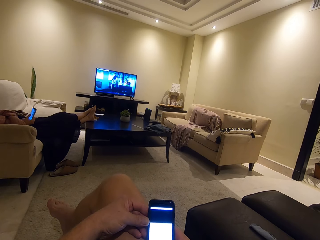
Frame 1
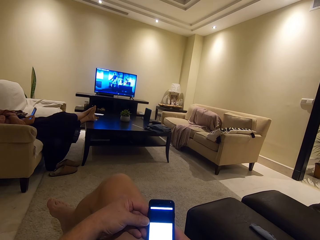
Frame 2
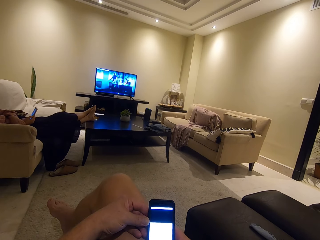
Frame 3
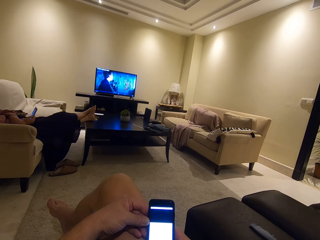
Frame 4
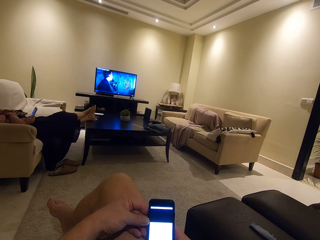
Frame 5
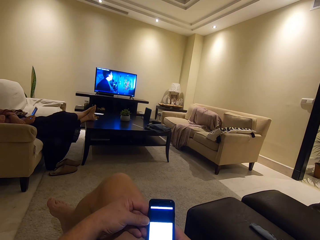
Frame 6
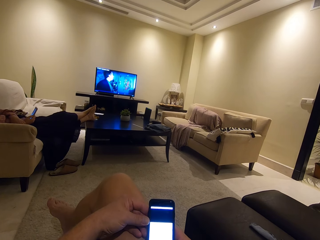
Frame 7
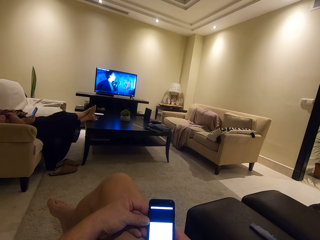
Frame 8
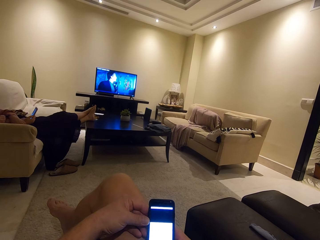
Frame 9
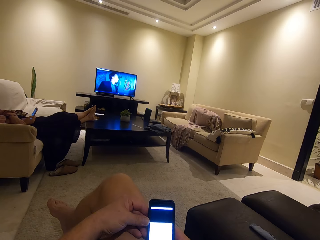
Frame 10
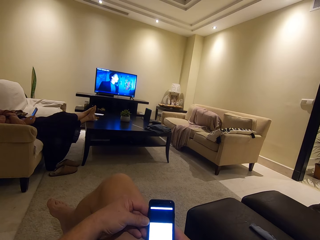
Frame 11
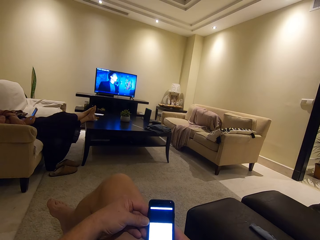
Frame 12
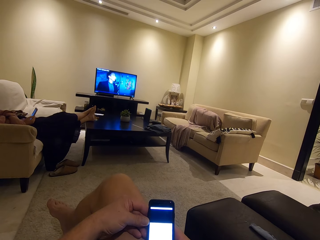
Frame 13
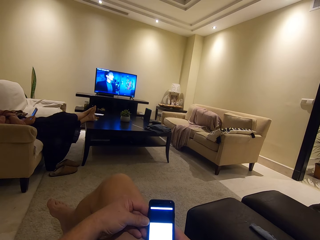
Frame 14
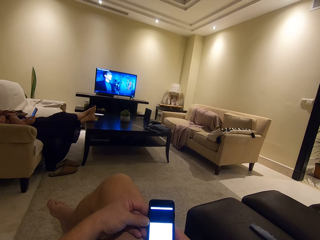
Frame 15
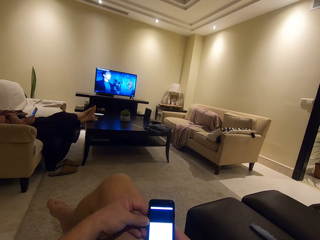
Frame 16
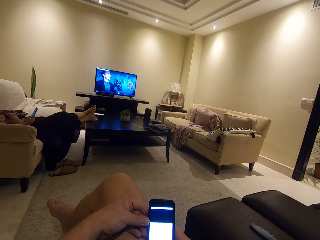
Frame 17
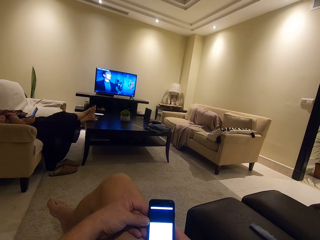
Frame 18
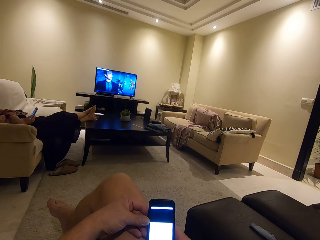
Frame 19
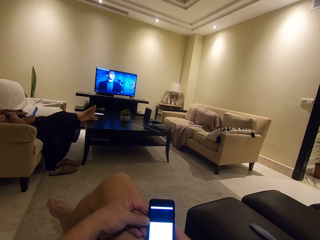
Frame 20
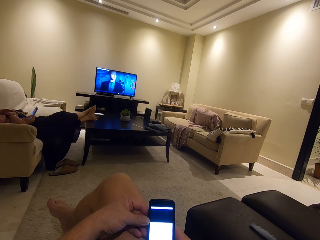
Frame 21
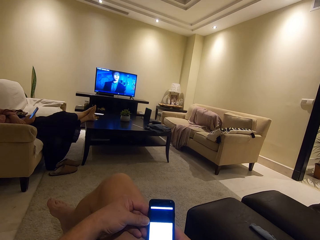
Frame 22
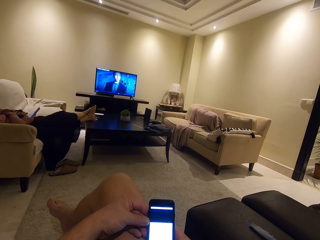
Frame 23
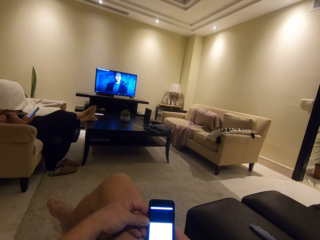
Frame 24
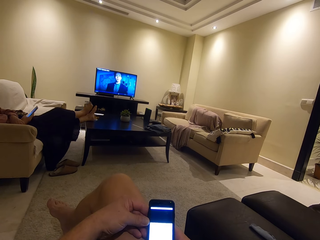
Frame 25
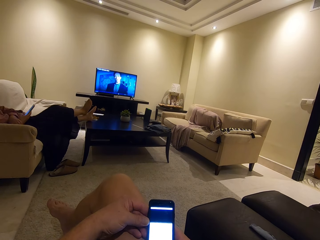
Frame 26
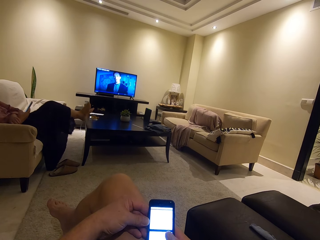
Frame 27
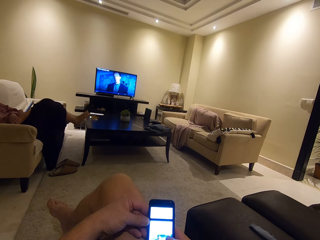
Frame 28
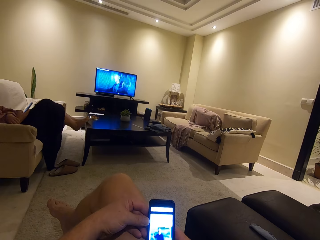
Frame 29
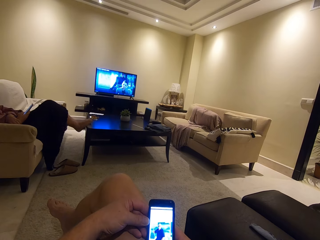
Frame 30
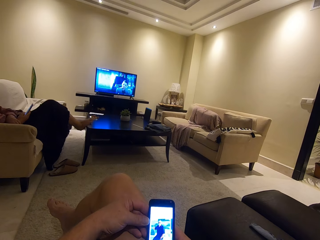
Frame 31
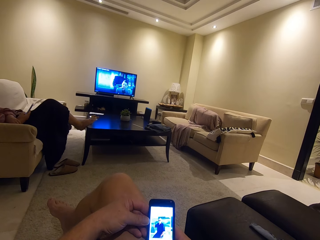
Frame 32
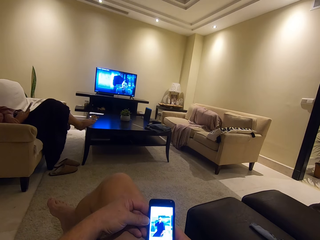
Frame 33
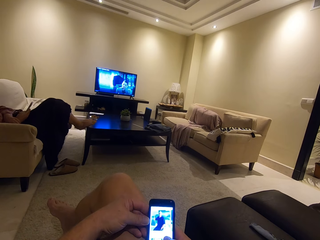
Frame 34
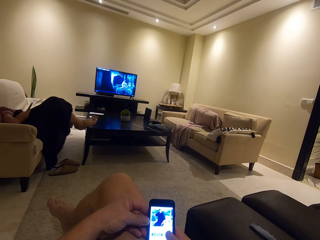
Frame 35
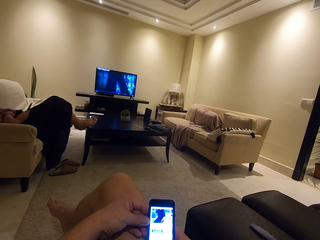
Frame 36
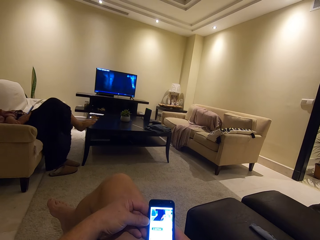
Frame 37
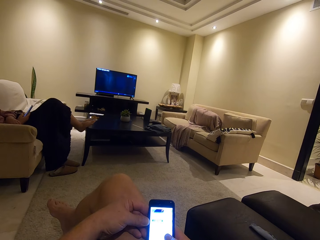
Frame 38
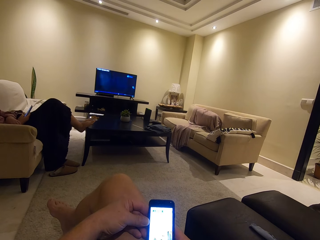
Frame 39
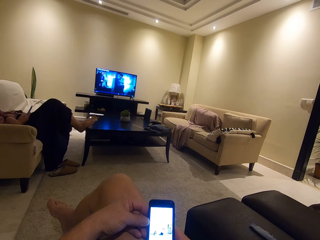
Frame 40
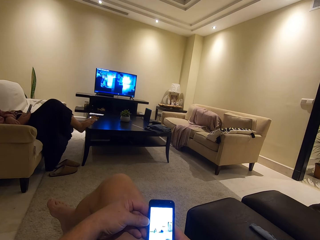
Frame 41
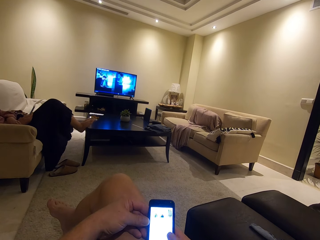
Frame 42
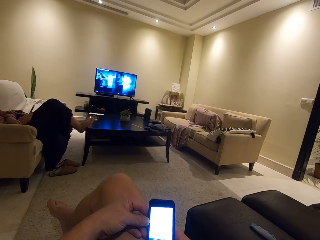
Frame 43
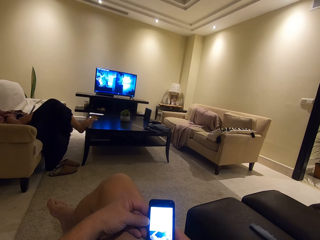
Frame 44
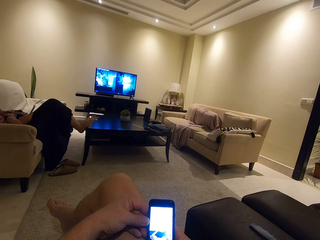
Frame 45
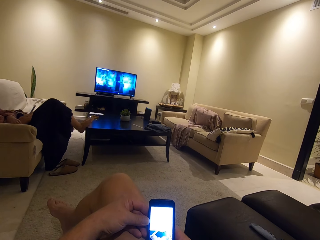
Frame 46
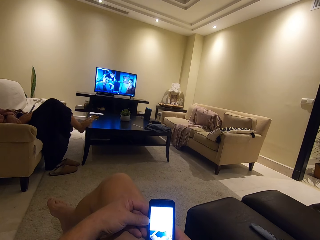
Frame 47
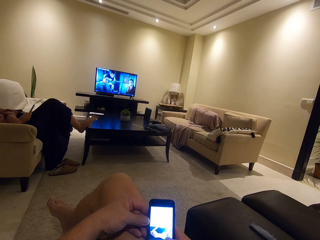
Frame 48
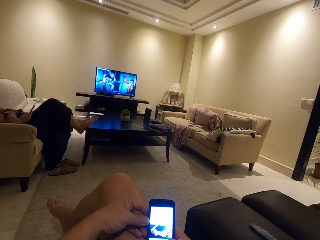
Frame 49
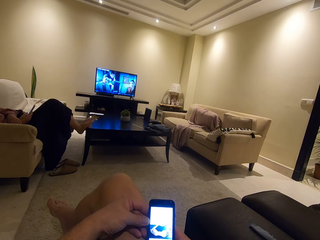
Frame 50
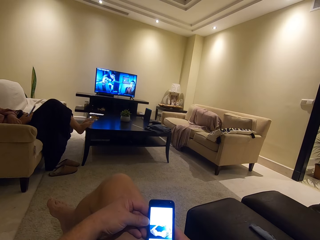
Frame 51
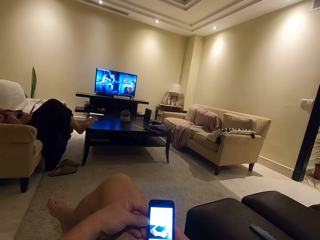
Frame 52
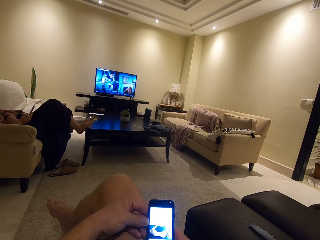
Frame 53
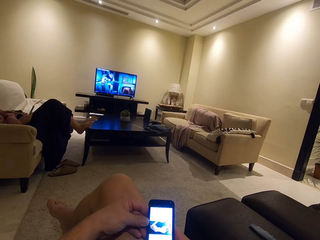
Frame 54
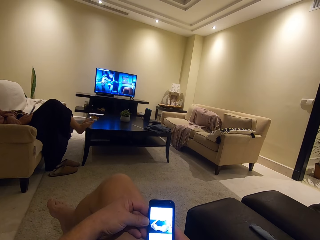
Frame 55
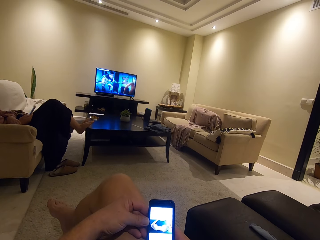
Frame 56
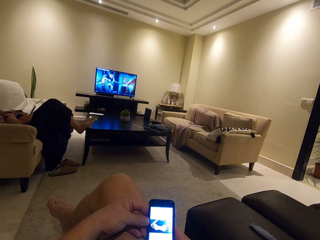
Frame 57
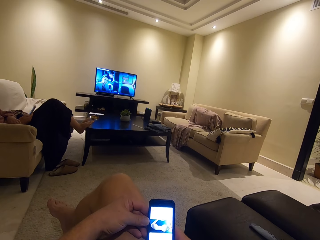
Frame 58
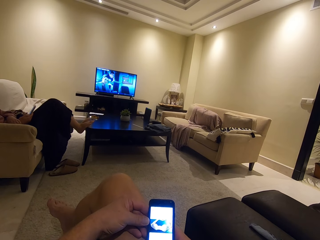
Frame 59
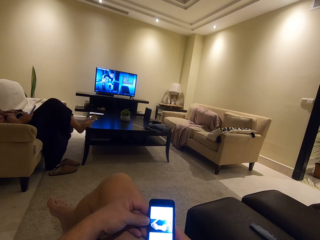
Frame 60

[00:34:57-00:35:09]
The camera wearer stares at the phone. A woman adjusts her legs on the table. The camera wearer operates the phone.

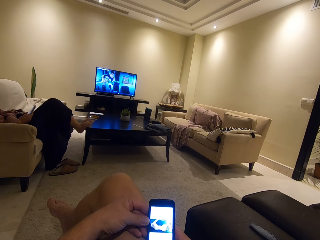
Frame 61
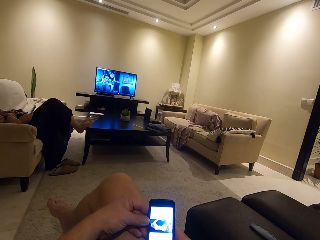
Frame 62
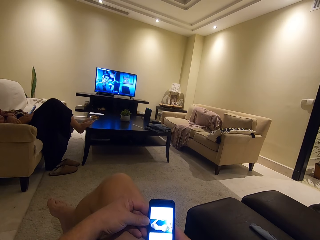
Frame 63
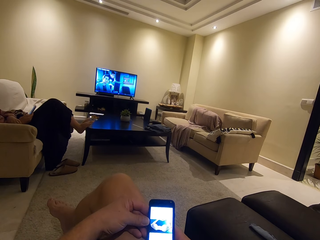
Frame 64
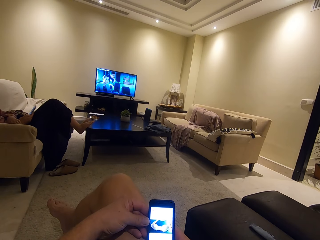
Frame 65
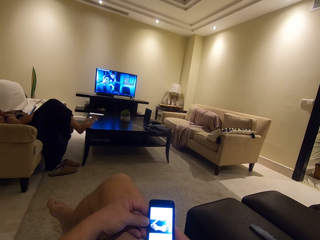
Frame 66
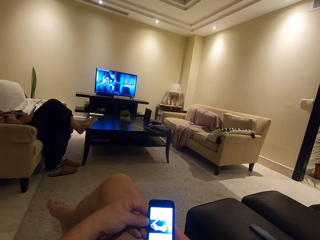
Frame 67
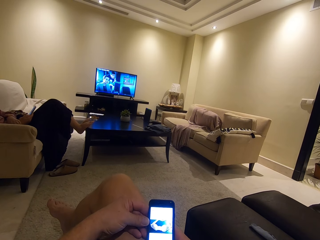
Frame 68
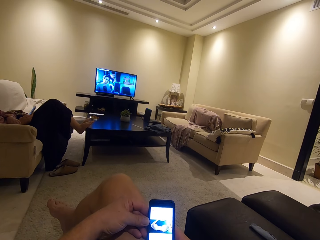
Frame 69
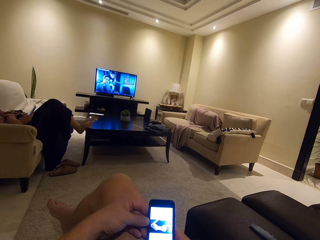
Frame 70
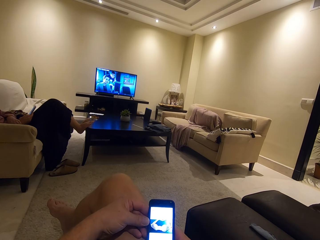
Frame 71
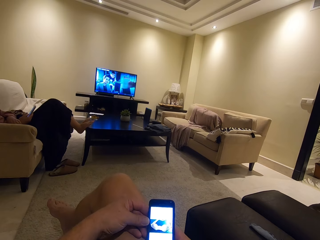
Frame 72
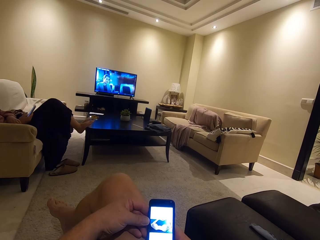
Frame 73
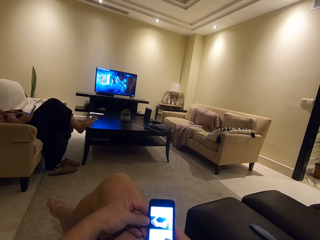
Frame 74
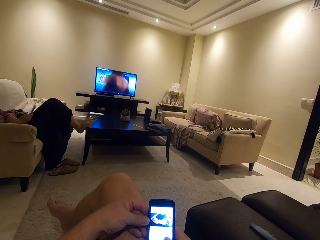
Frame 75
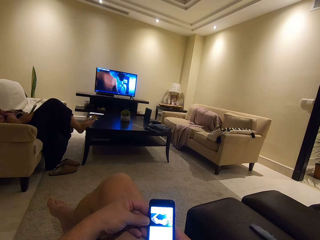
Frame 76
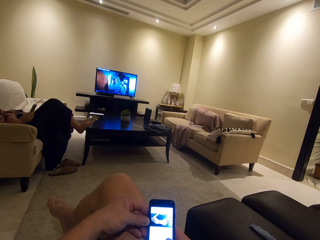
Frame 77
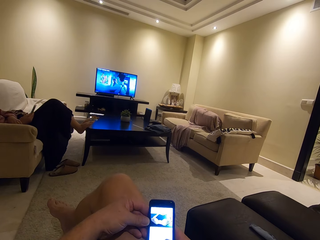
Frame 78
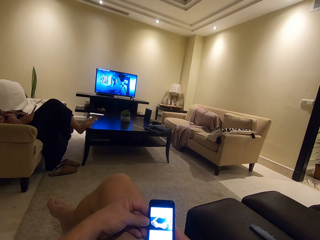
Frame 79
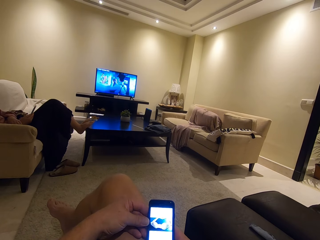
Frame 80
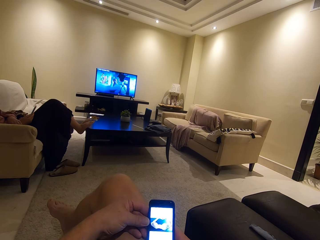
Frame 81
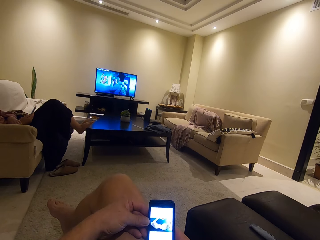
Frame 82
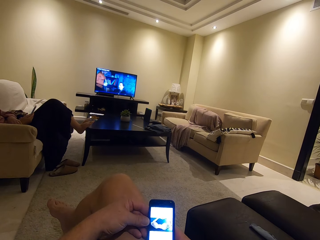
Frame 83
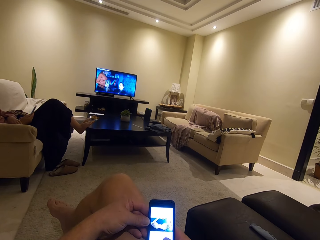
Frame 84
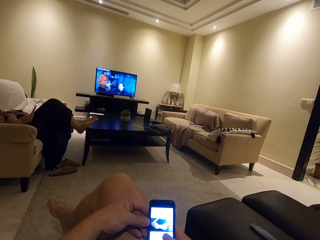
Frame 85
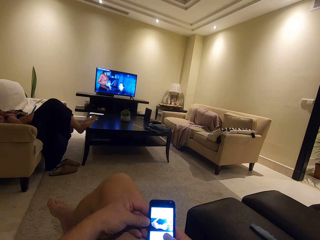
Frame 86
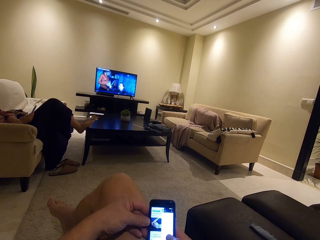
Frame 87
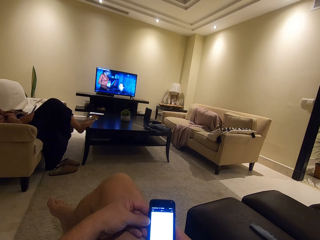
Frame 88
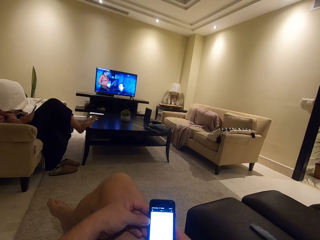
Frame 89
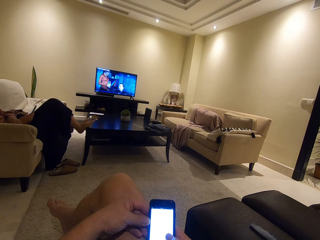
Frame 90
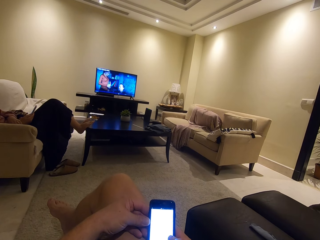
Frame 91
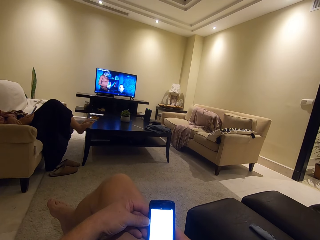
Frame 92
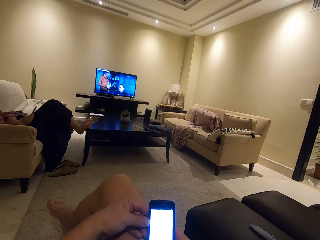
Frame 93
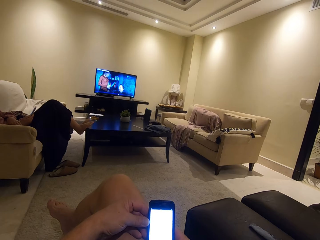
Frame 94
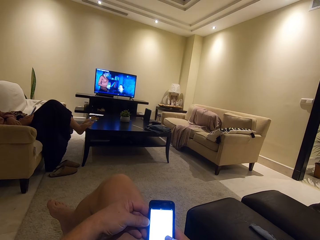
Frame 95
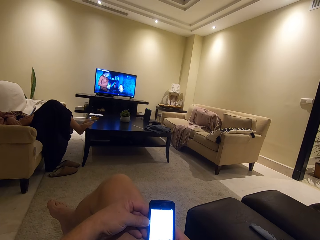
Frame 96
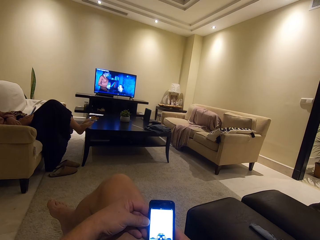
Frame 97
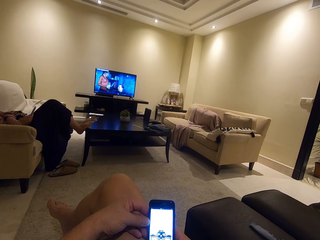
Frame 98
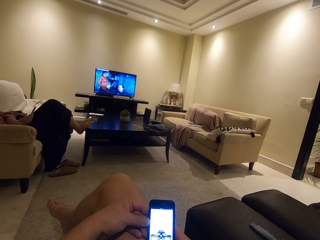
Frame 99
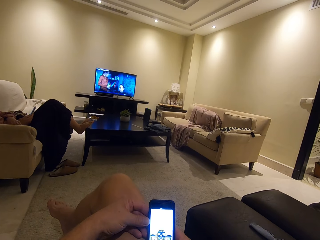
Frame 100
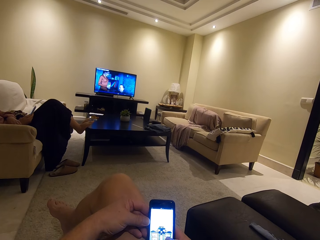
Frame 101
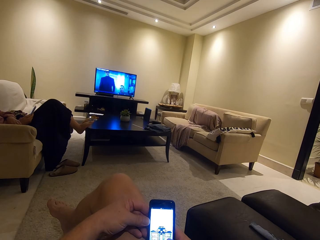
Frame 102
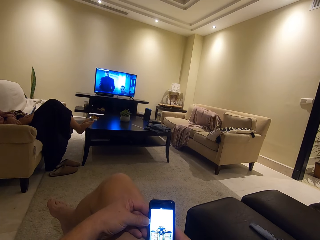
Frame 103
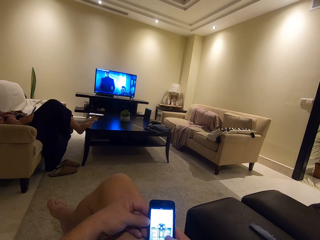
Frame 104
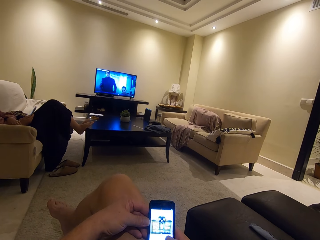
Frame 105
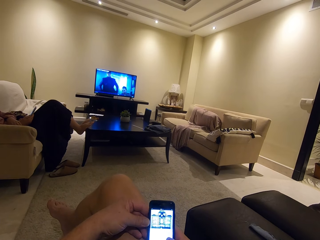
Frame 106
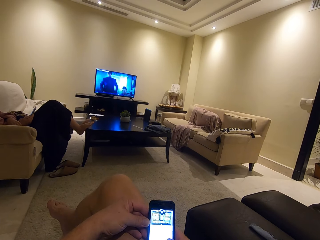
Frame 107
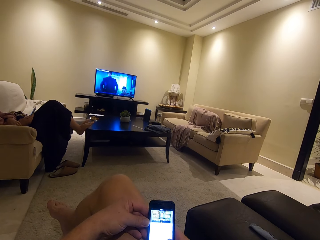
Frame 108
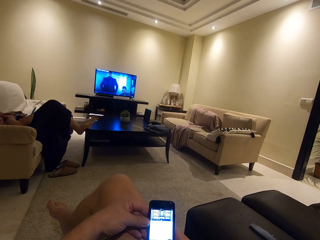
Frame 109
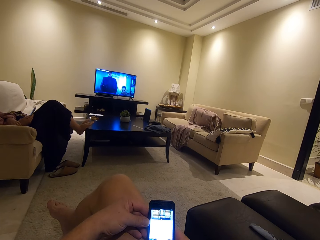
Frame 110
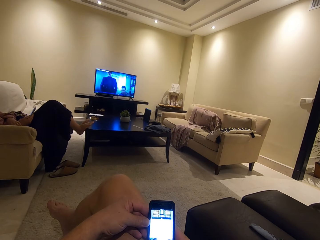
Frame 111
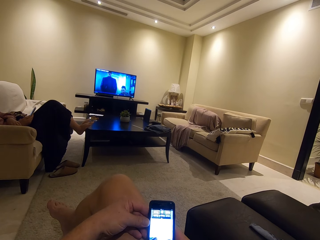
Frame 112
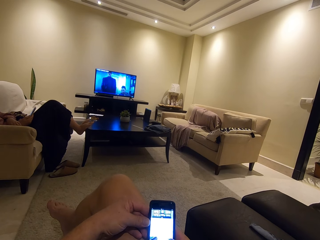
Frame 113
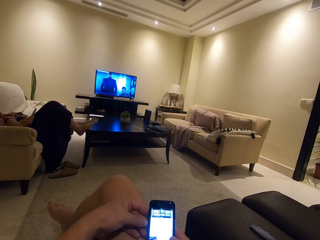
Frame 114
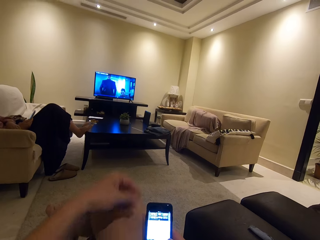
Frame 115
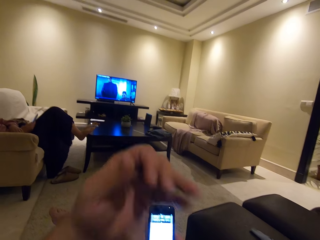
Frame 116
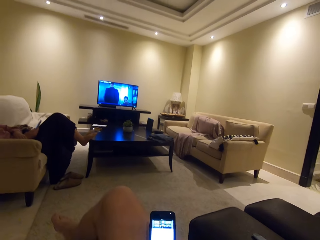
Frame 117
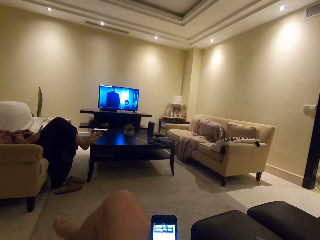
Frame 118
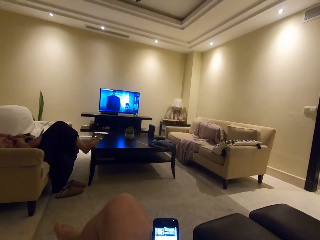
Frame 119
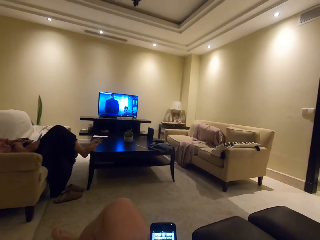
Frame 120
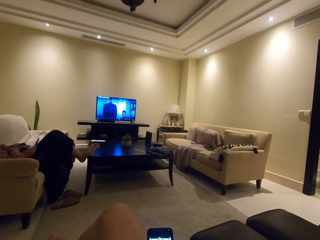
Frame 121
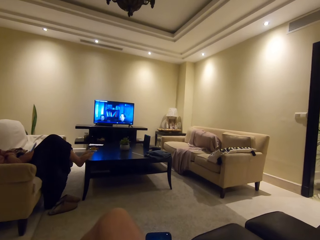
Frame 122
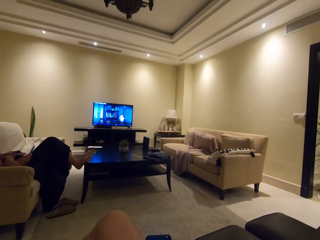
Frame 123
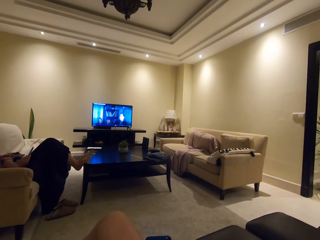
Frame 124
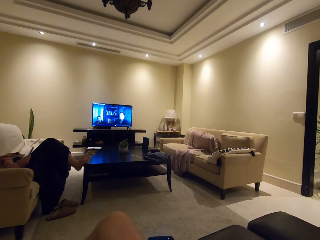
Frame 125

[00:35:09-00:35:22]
The camera wearer stares at the phone. He operates the phone. He lifts his left hand. He touches something.
